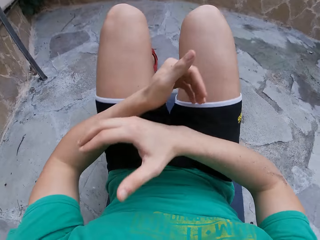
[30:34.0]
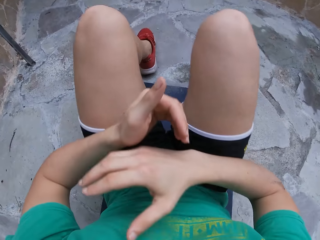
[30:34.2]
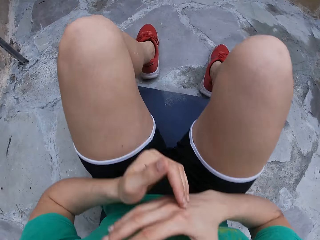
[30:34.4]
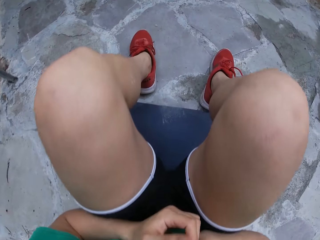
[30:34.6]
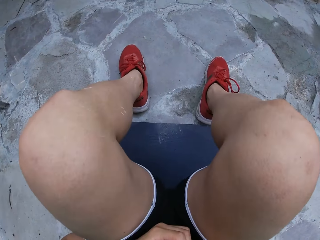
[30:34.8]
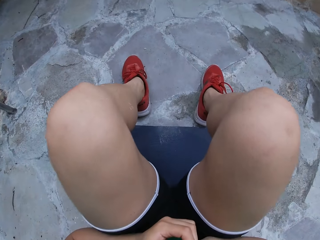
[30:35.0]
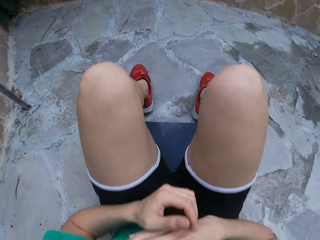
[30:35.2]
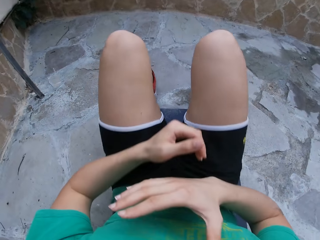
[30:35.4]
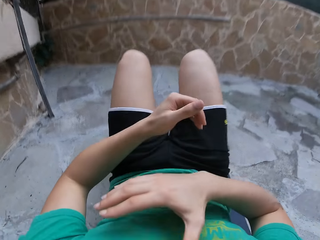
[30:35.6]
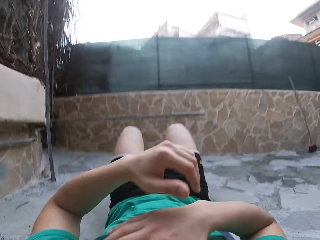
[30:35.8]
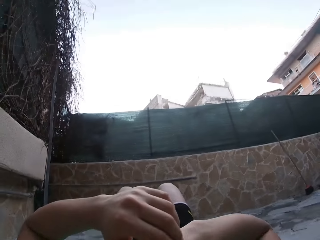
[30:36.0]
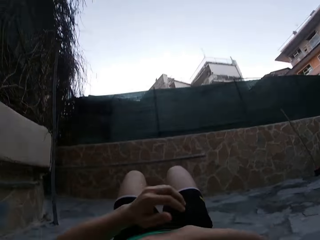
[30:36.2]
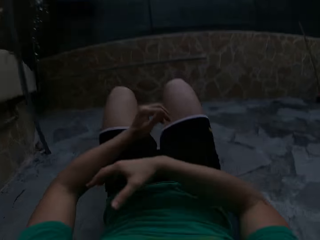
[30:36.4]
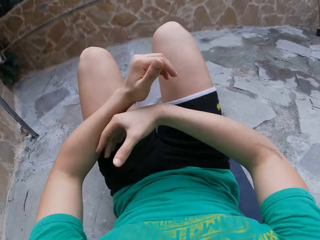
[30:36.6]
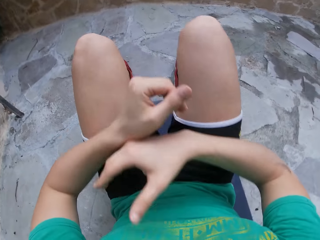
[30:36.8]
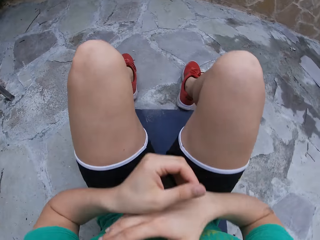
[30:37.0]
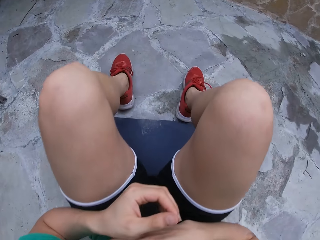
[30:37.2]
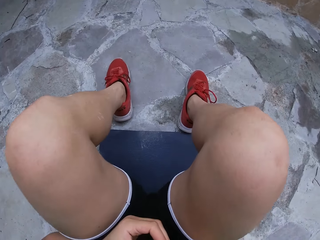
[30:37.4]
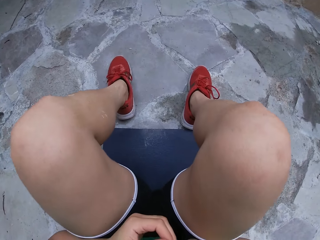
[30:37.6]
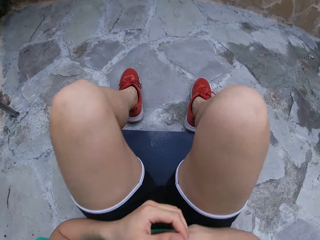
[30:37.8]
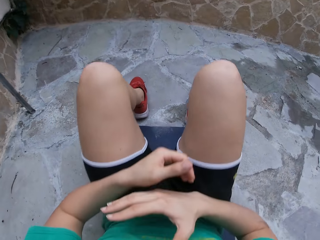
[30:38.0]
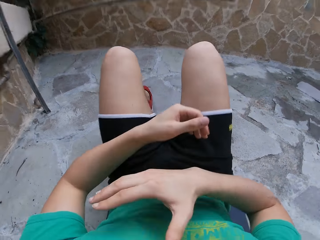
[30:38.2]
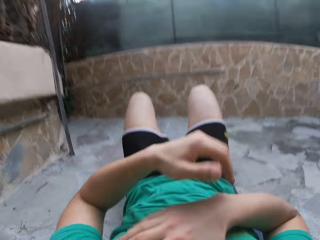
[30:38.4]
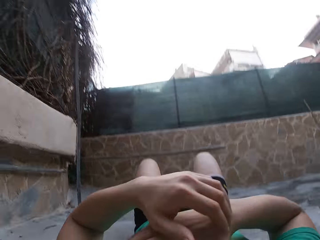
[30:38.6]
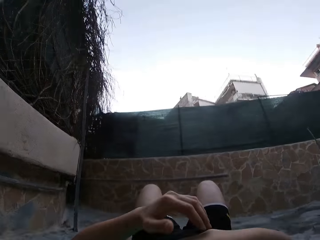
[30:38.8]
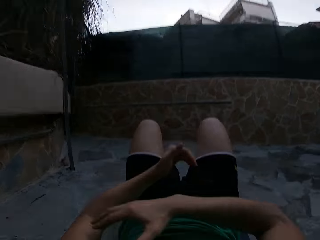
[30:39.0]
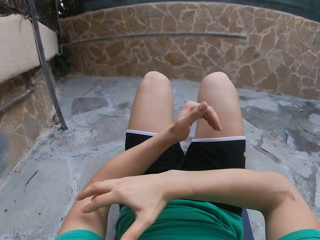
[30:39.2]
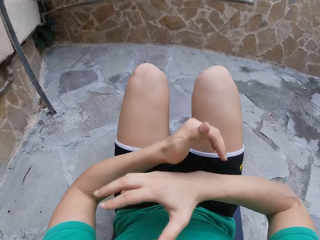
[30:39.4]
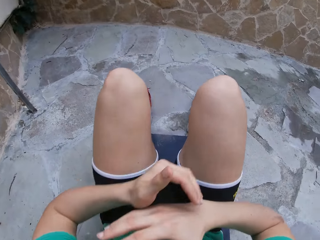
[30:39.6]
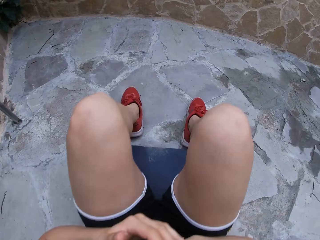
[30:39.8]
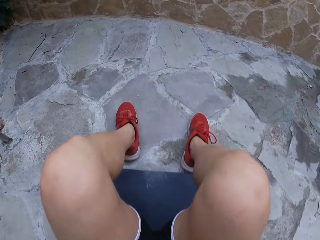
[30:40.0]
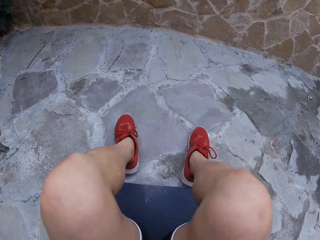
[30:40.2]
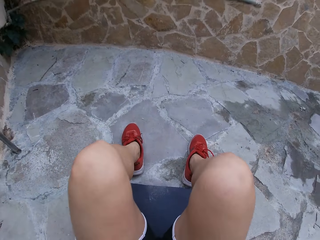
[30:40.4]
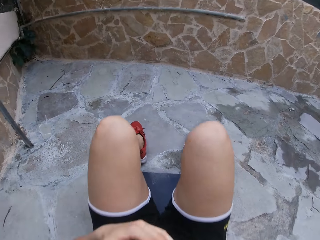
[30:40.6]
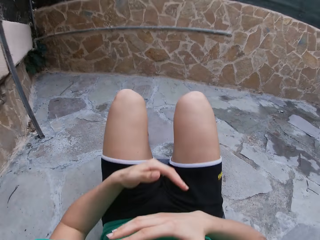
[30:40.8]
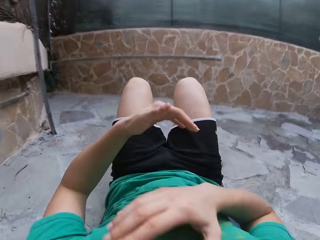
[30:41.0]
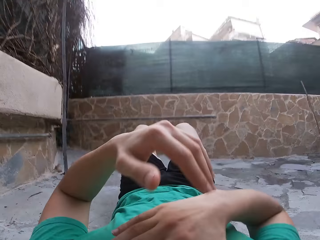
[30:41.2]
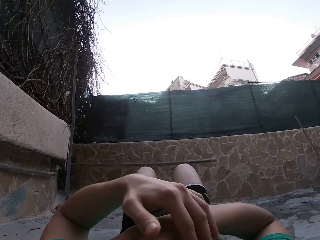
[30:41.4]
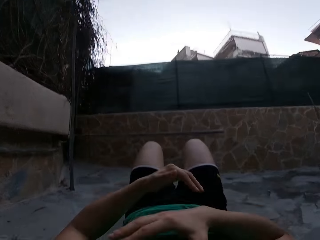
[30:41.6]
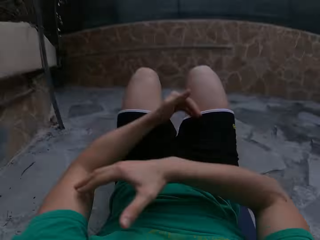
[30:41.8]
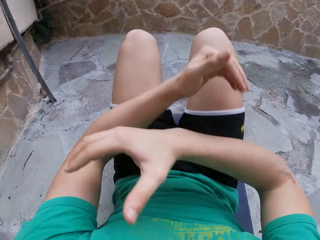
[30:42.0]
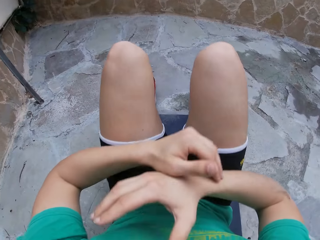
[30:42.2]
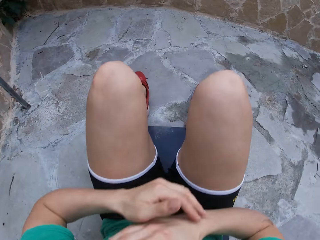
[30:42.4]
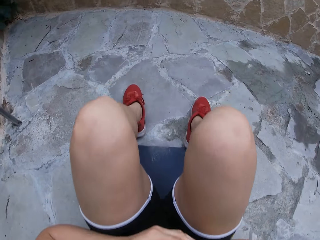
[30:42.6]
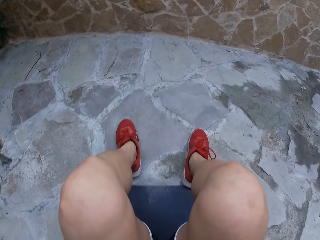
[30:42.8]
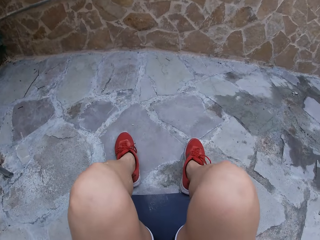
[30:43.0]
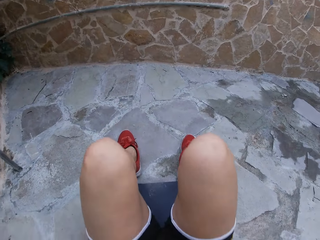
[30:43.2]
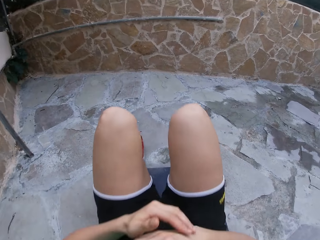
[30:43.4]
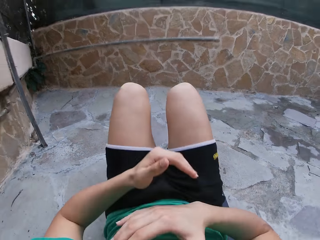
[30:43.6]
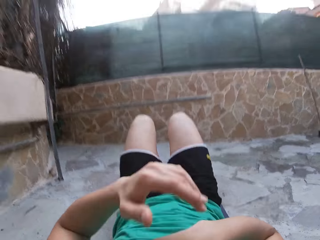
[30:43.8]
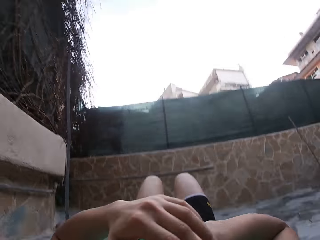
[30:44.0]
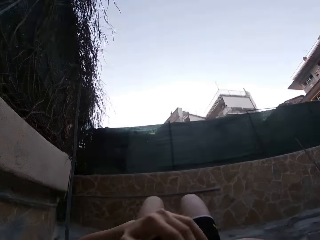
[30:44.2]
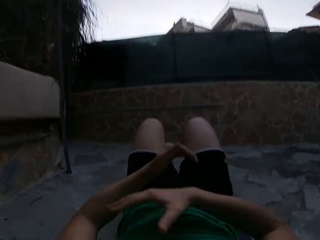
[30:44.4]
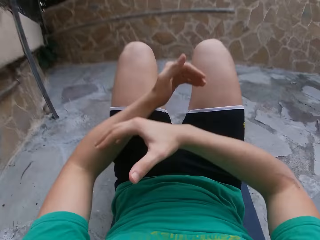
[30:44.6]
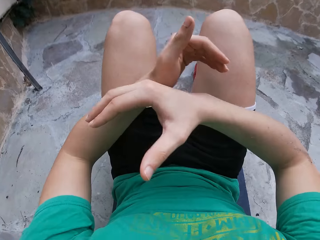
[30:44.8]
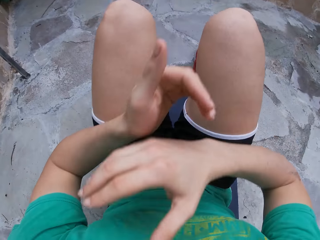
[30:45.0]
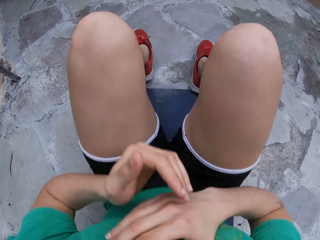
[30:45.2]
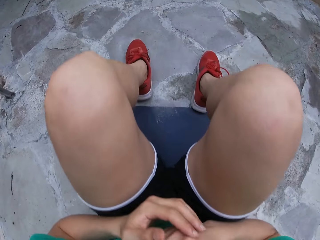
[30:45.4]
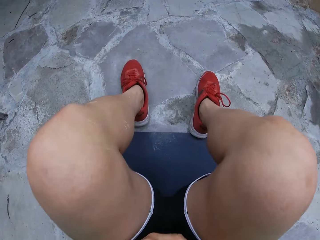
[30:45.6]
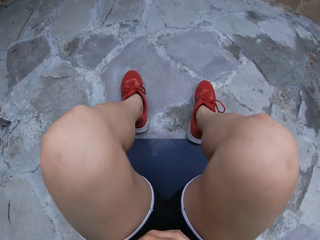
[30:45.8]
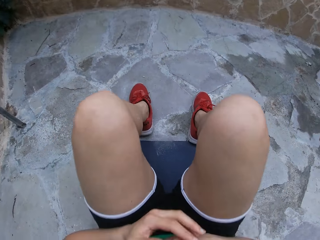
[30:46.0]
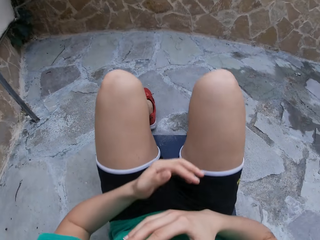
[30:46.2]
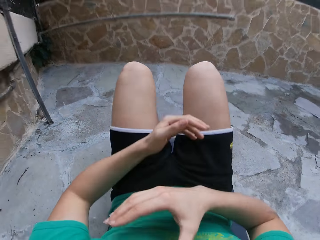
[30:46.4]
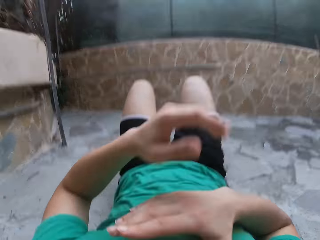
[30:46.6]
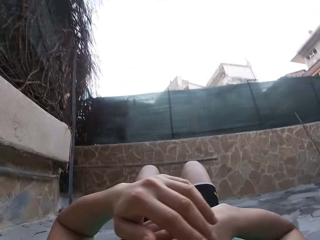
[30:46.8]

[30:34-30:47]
The camera wearer lowers the upper body. They lift the upper body. They lower the upper body. They lift the upper body. They lower the upper body. They lift the upper body. They lower the upper body. They lift the upper body. They lower the upper body.

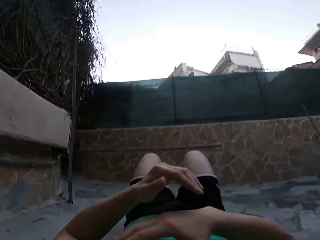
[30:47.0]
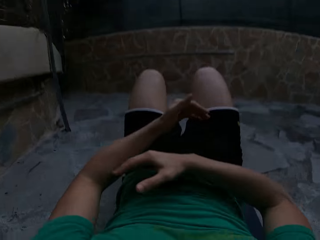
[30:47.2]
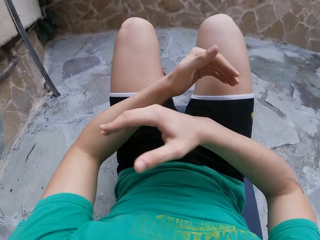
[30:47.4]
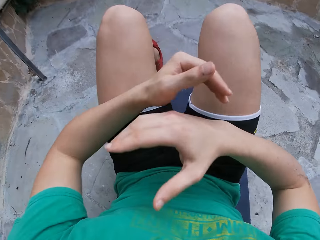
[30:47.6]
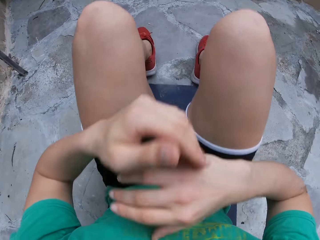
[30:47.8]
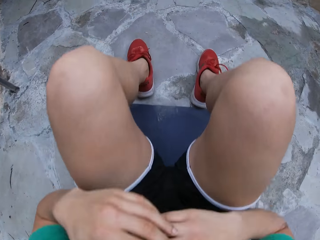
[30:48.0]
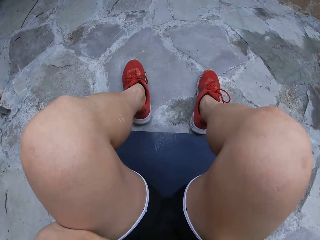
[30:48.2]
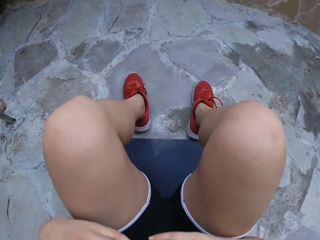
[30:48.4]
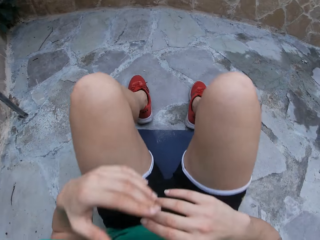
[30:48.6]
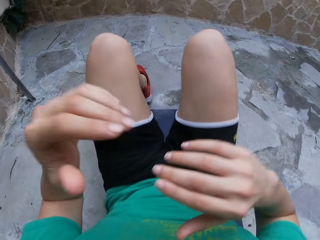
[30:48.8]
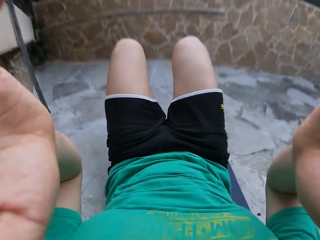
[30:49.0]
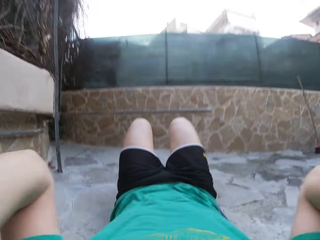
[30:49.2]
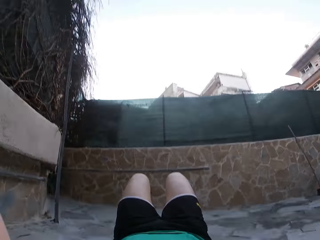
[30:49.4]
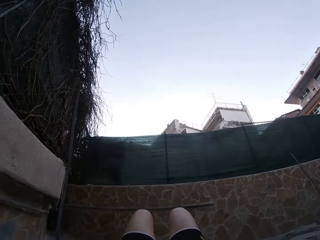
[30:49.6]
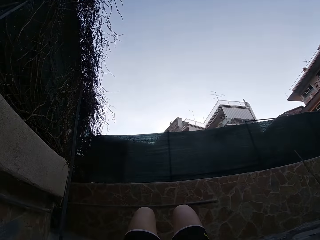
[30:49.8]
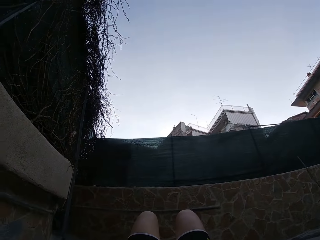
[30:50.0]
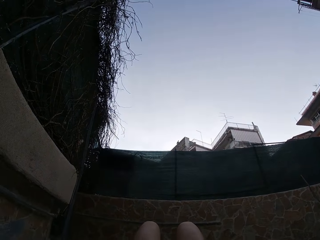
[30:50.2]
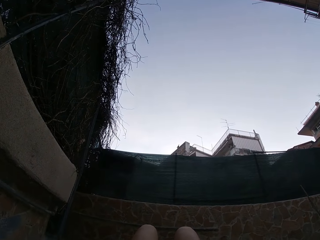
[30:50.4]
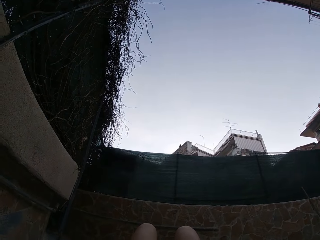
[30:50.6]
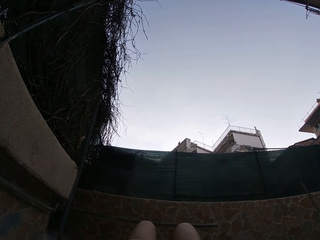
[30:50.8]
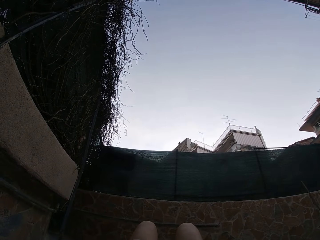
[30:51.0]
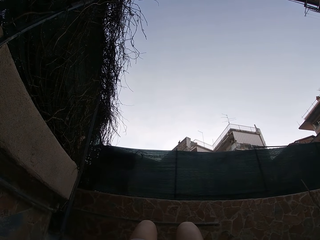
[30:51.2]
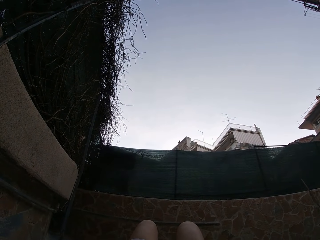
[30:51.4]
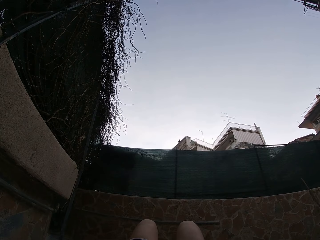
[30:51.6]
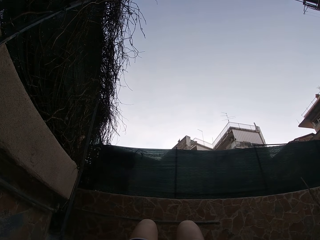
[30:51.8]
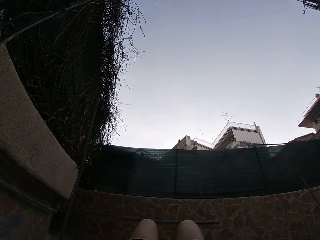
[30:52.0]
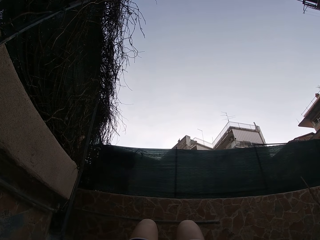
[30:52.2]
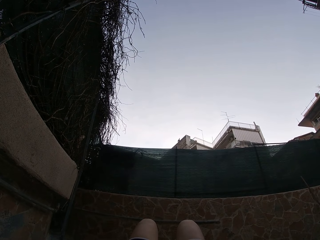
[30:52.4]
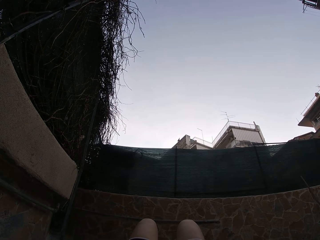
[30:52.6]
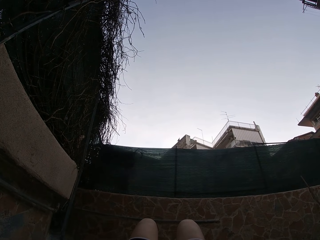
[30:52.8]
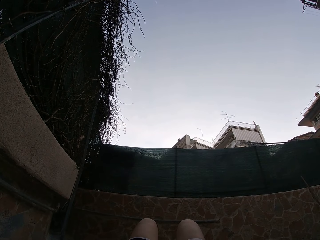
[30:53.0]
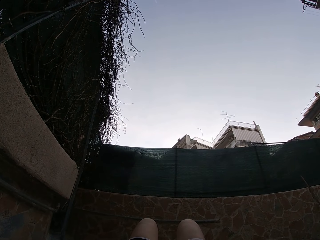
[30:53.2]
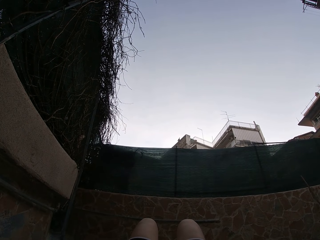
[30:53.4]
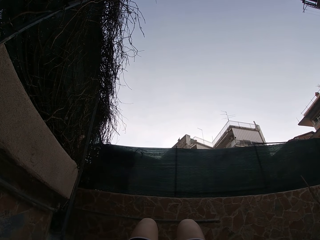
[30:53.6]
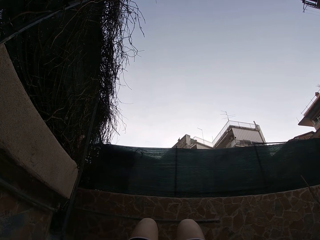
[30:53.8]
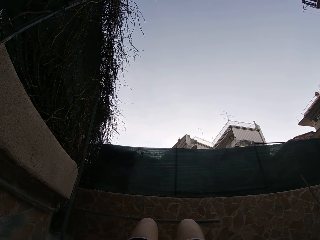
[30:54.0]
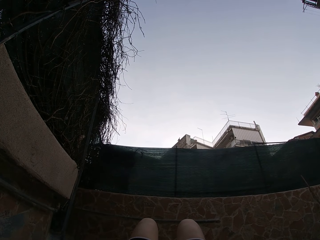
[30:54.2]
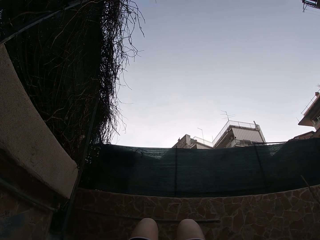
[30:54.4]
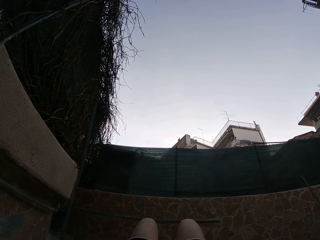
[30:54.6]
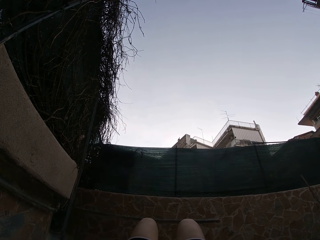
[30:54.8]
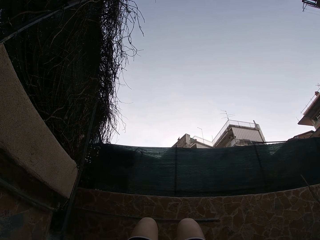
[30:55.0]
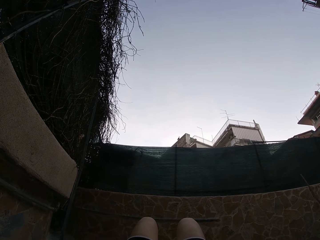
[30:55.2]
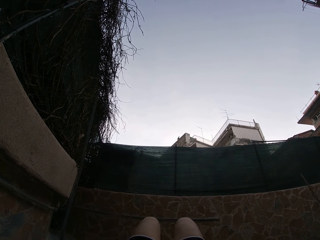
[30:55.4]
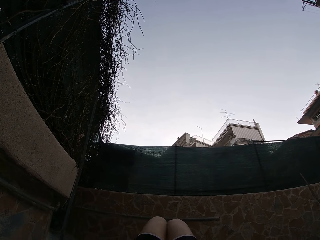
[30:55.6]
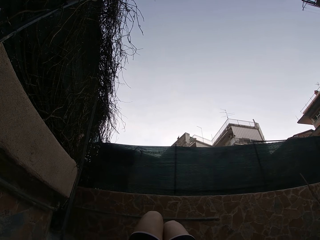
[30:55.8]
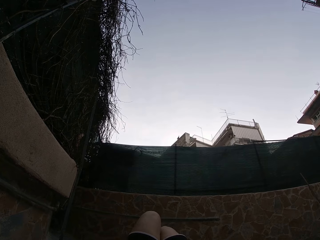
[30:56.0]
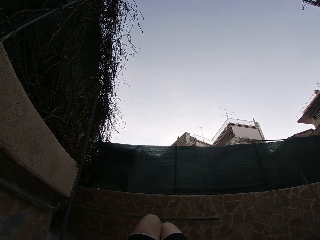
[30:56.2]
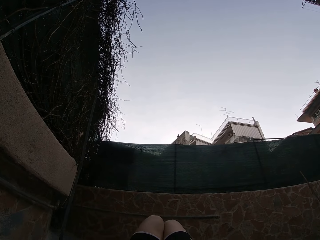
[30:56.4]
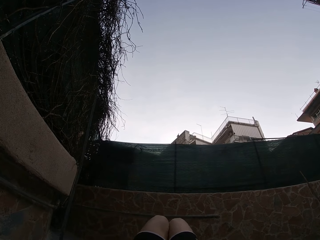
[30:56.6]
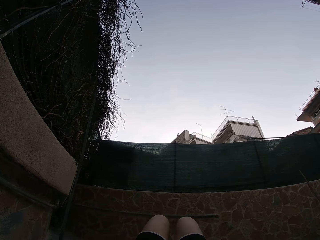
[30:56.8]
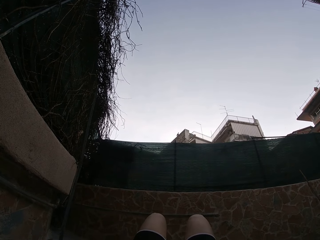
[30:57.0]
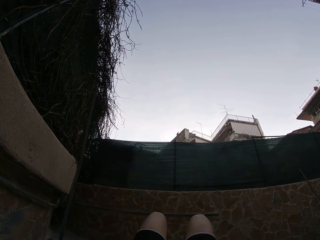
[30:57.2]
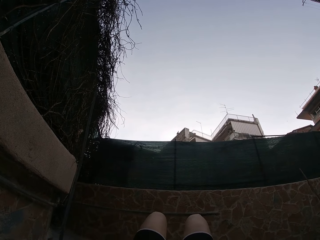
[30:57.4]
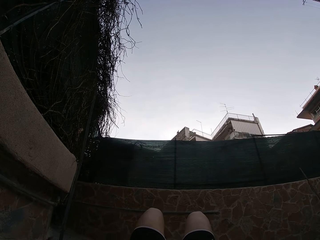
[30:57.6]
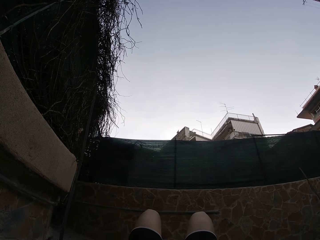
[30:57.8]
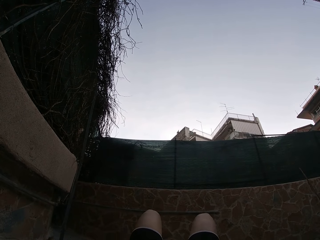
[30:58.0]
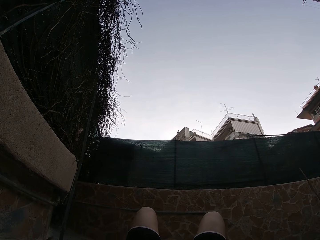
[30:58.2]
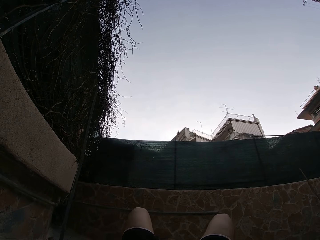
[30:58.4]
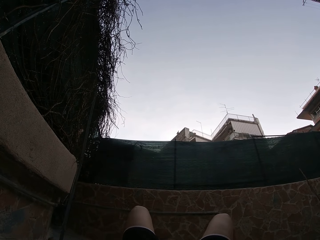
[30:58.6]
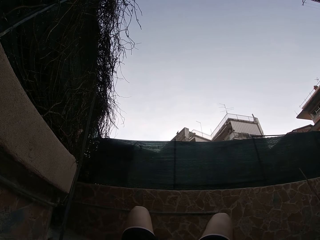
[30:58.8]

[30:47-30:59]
The camera wearer lifts the upper body. They lower the upper body. They lower it again. They move the hands. They adjust the camera. They do something. They move the legs.
